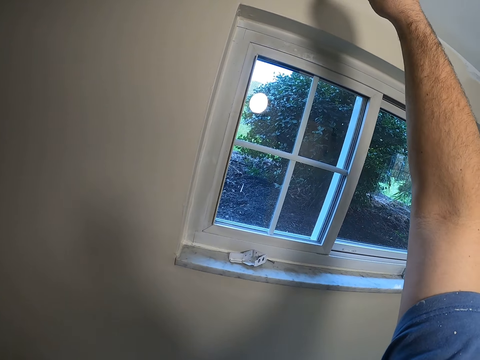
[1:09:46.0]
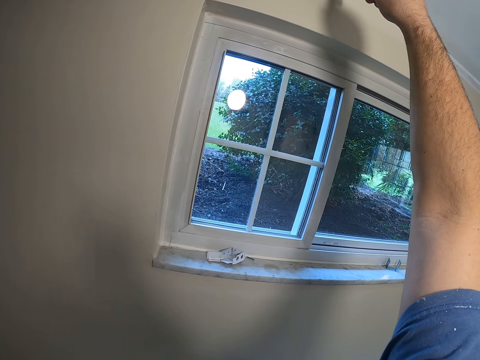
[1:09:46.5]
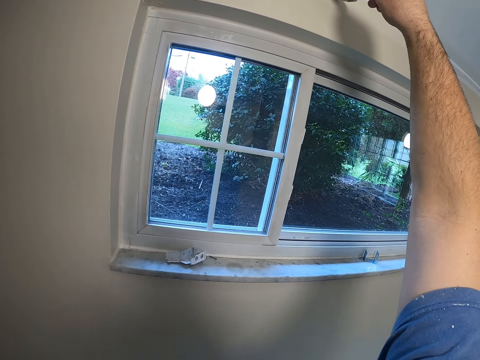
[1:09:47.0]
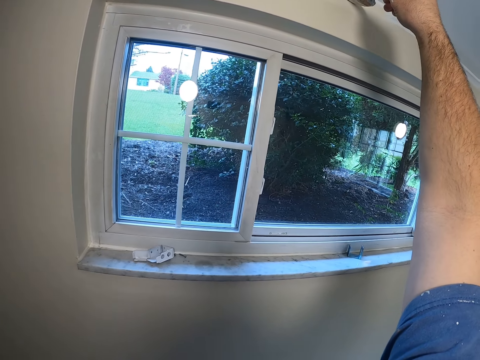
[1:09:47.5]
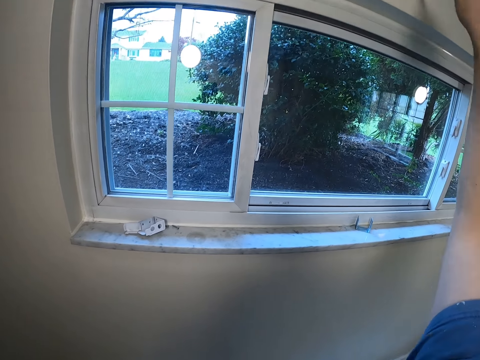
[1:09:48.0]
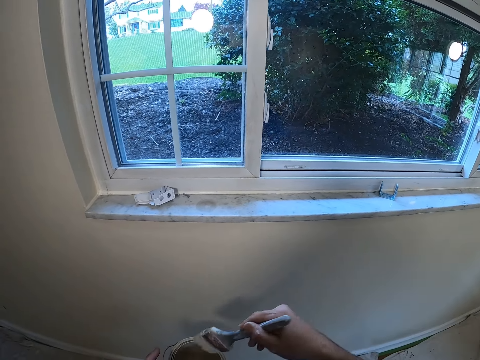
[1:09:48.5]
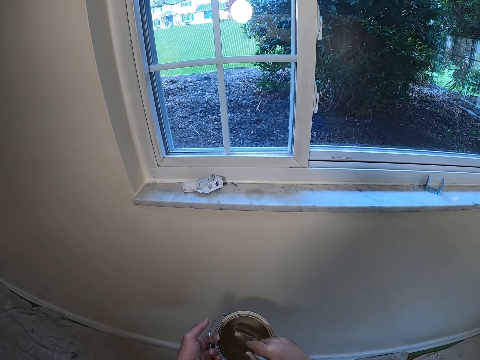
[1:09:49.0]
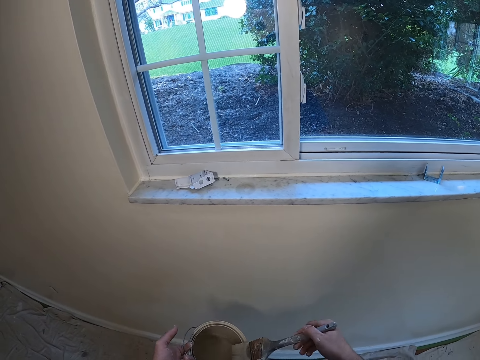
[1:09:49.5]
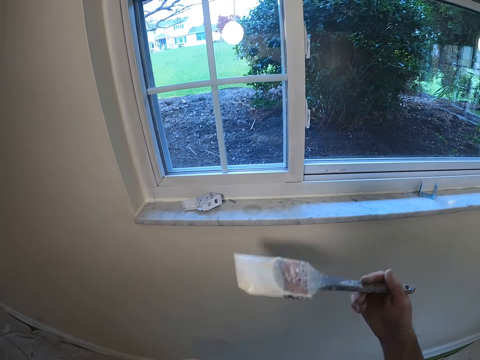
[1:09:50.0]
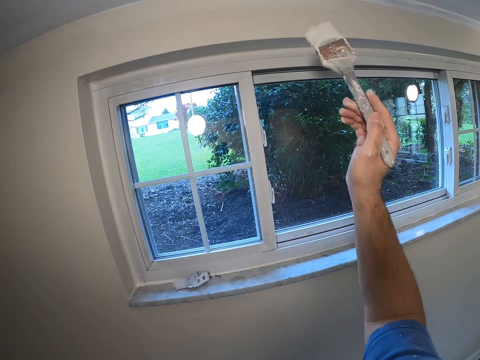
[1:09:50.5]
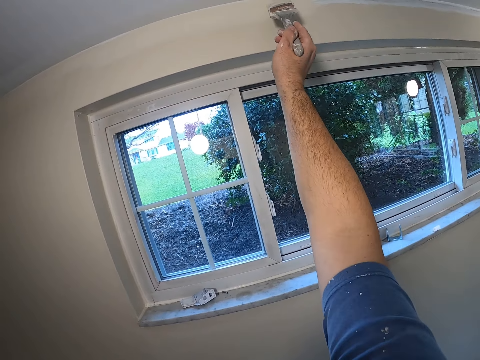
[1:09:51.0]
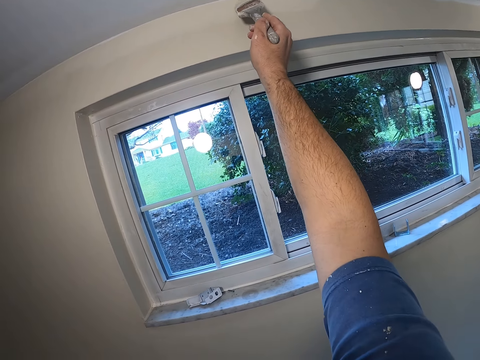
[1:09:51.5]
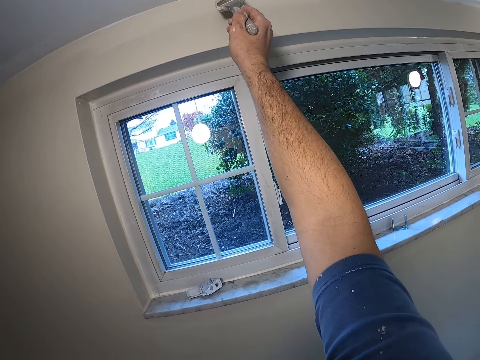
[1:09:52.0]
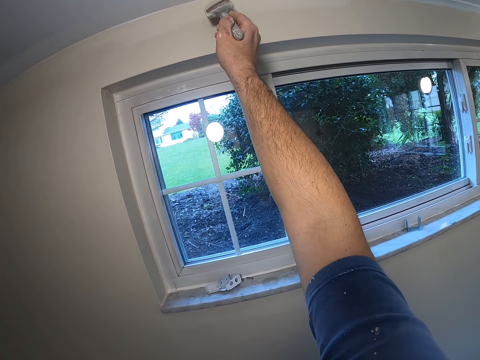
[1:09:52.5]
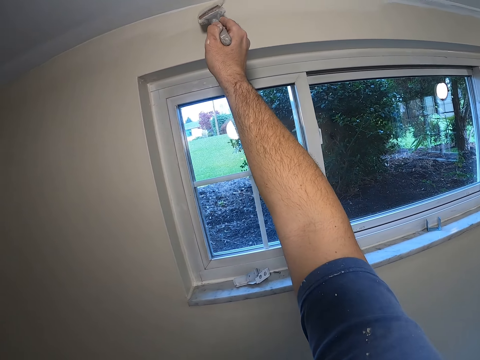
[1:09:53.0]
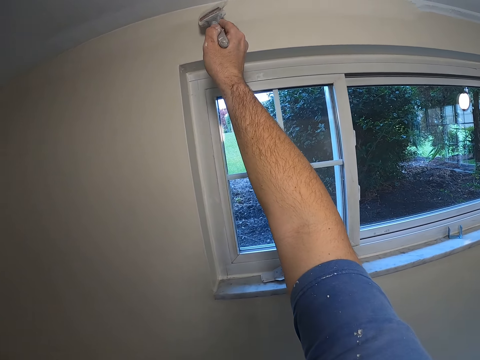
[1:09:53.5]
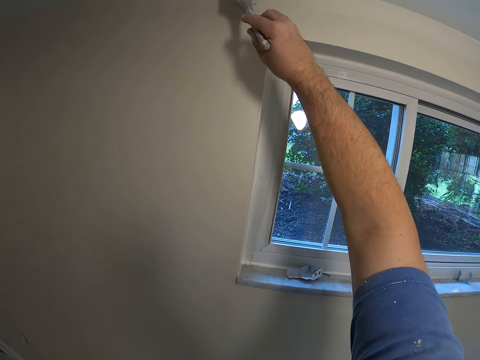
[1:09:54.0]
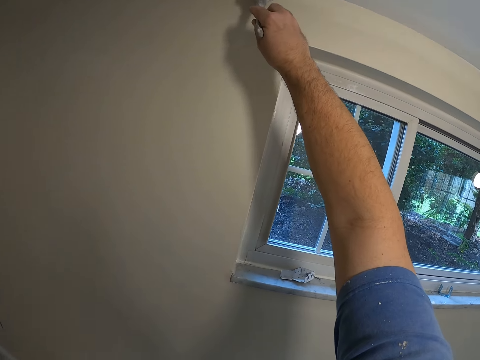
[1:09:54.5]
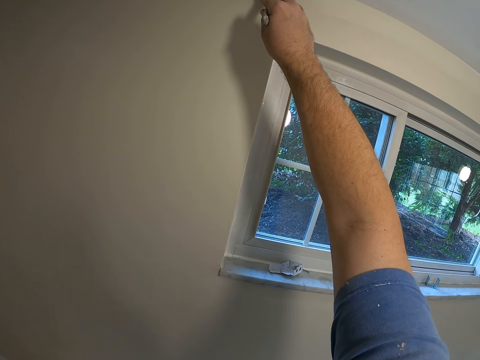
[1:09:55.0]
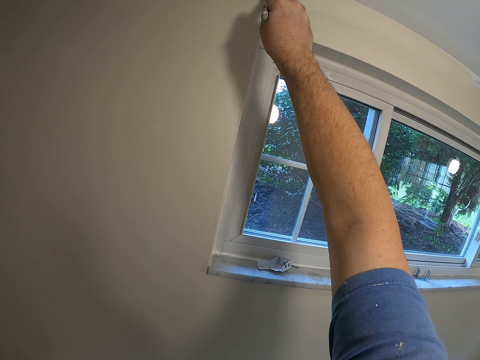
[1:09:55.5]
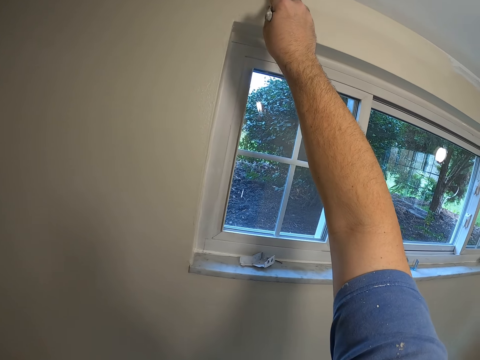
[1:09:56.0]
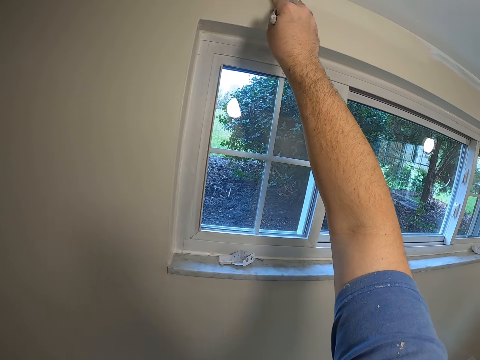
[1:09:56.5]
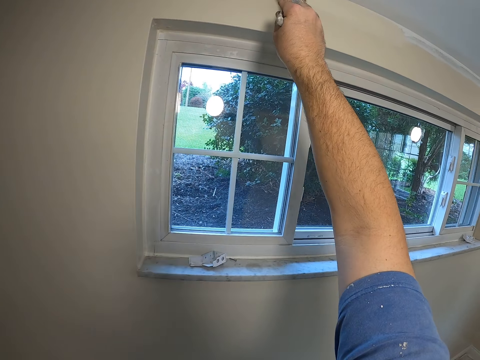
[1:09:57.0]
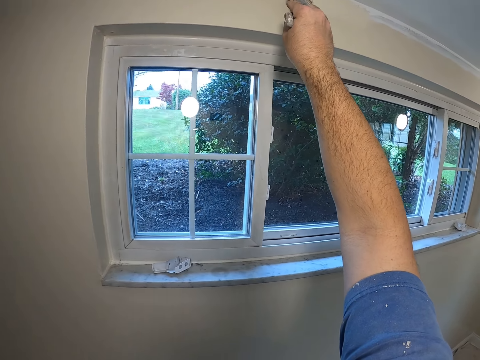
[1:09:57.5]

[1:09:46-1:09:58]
The camera wearer takes some paint from the paint can with the paint brush. They paint the wall with the paint brush.

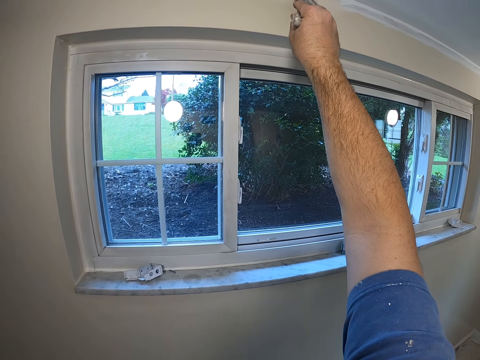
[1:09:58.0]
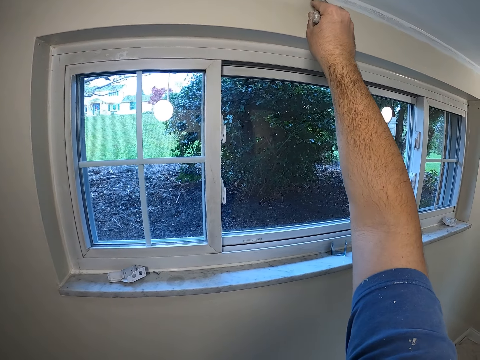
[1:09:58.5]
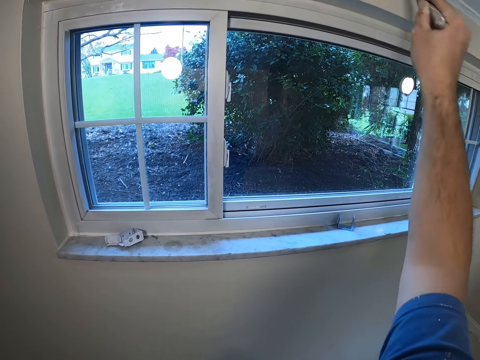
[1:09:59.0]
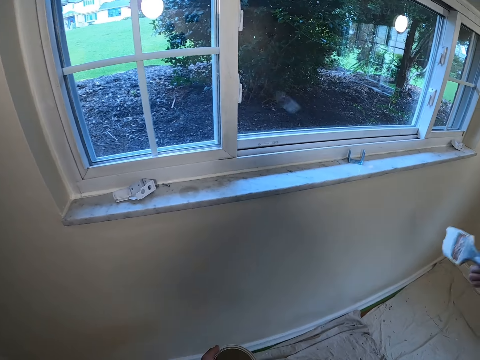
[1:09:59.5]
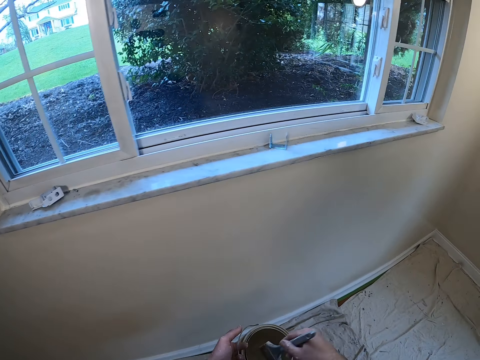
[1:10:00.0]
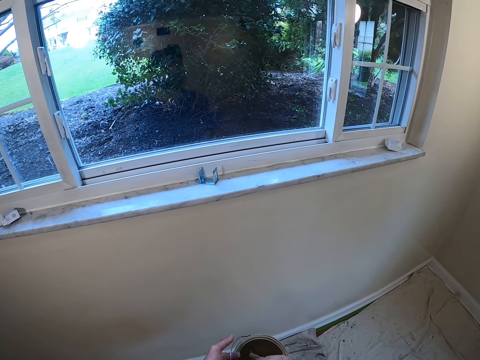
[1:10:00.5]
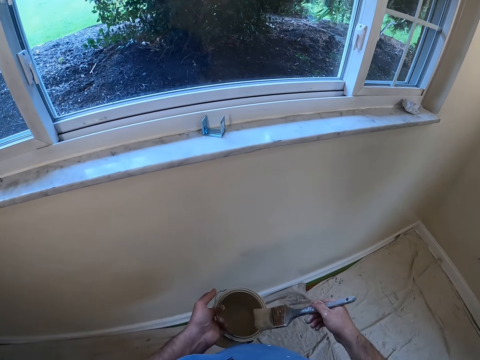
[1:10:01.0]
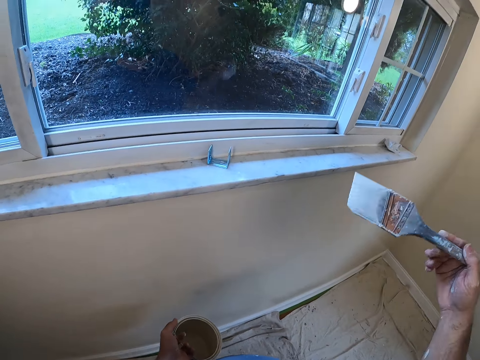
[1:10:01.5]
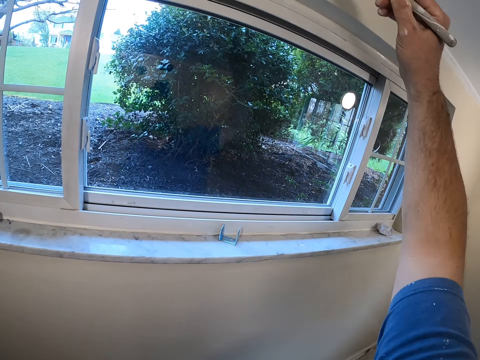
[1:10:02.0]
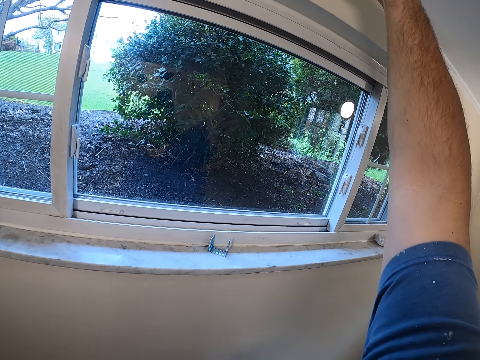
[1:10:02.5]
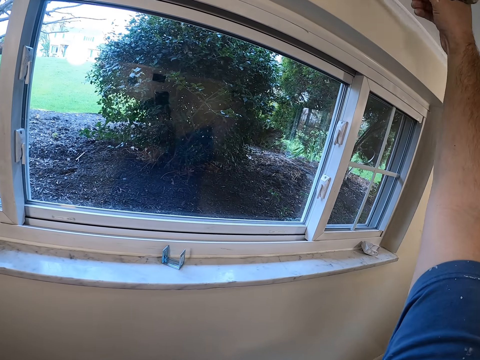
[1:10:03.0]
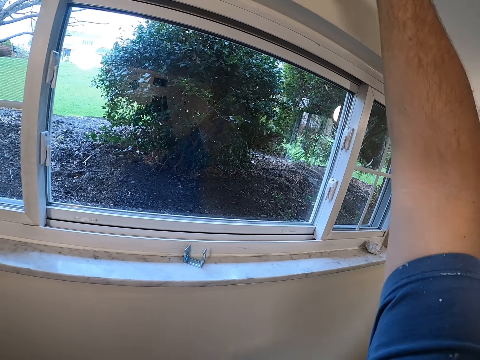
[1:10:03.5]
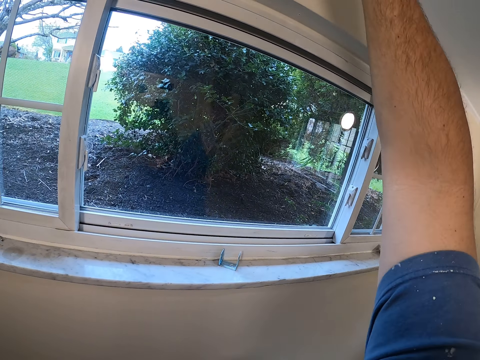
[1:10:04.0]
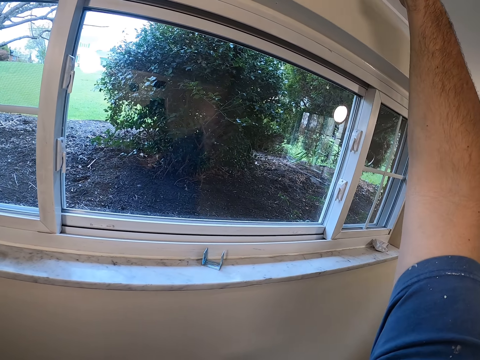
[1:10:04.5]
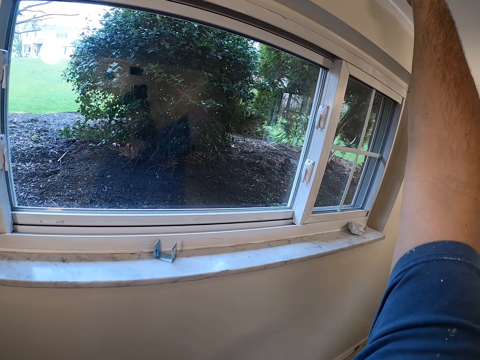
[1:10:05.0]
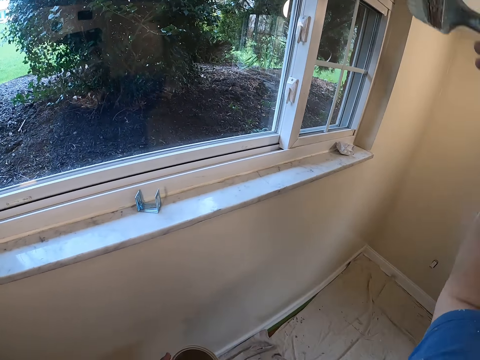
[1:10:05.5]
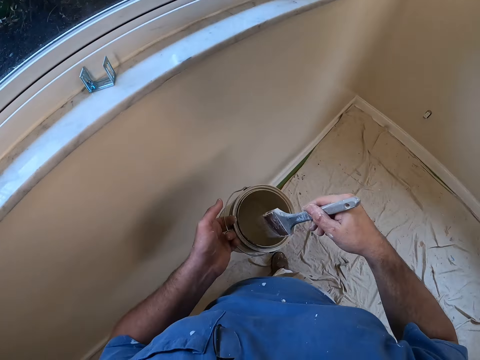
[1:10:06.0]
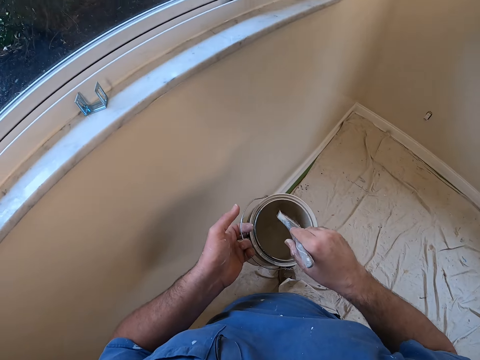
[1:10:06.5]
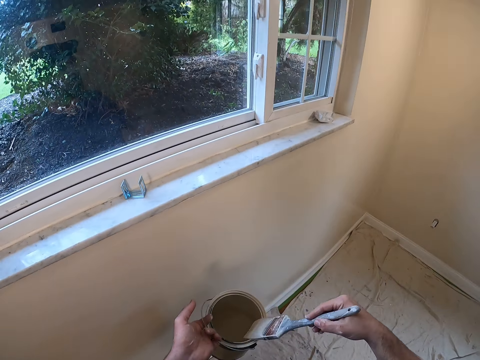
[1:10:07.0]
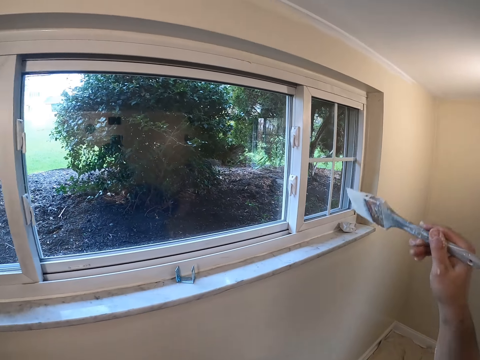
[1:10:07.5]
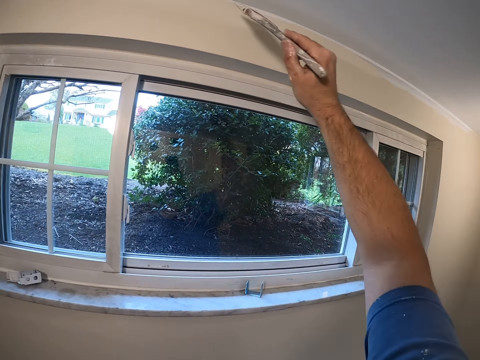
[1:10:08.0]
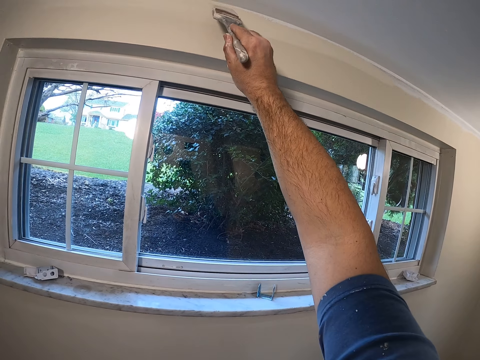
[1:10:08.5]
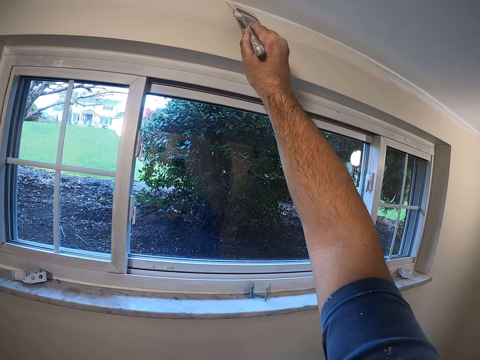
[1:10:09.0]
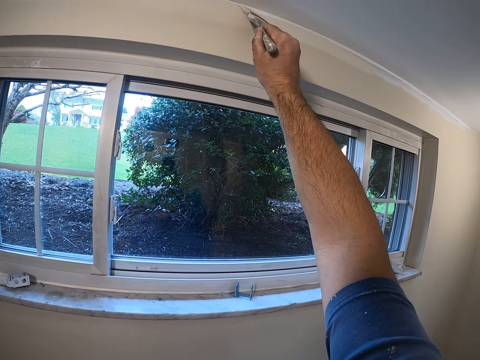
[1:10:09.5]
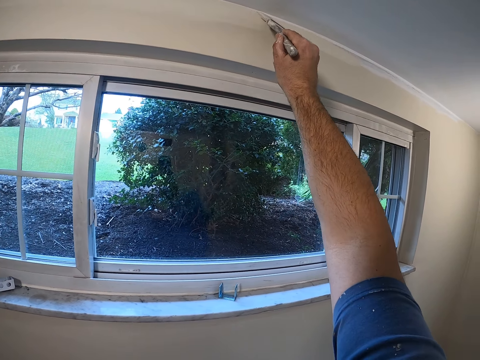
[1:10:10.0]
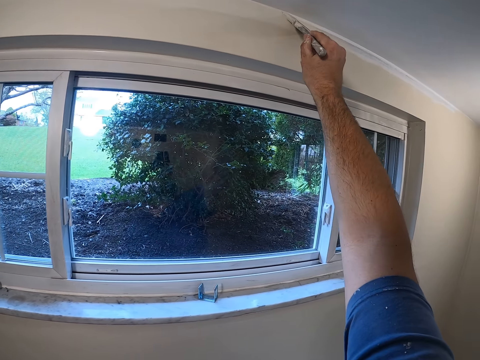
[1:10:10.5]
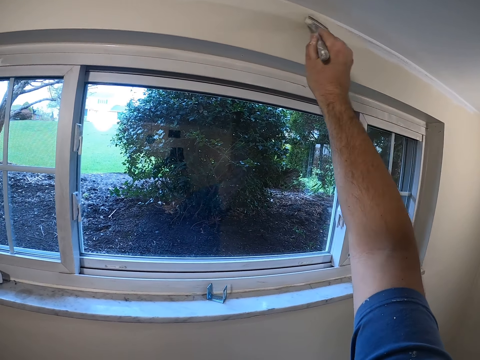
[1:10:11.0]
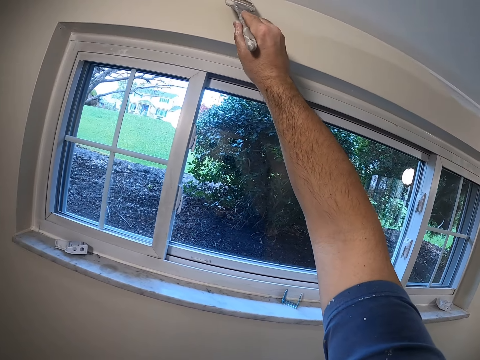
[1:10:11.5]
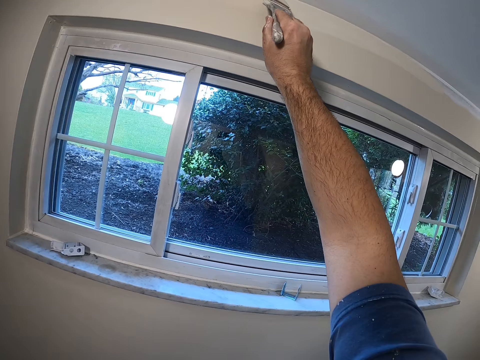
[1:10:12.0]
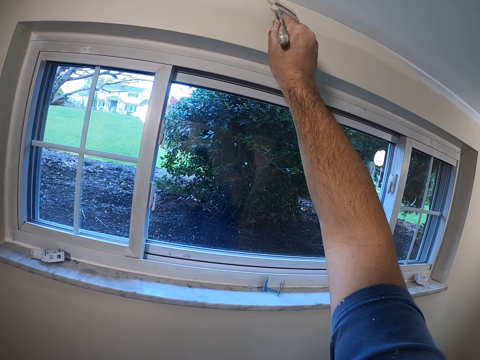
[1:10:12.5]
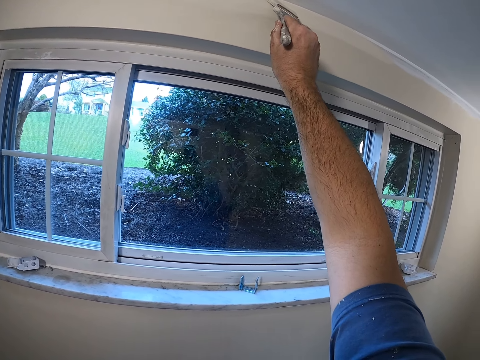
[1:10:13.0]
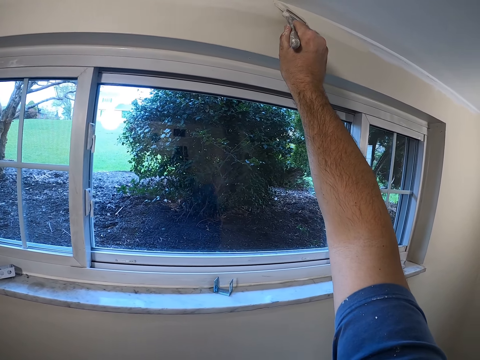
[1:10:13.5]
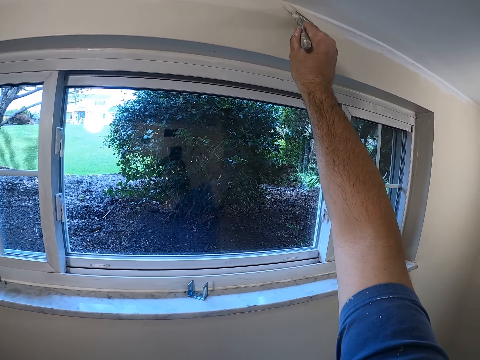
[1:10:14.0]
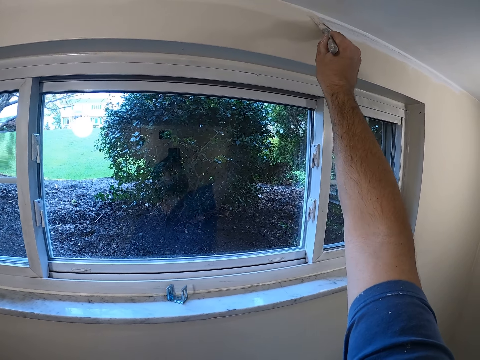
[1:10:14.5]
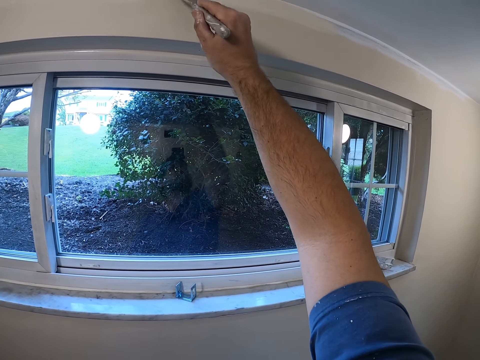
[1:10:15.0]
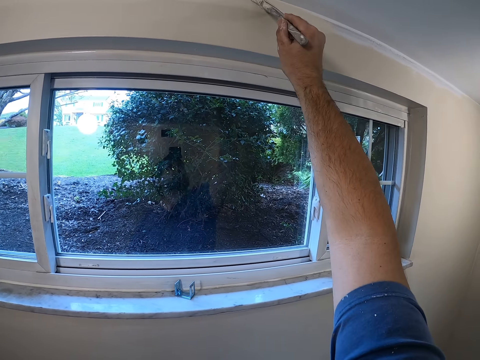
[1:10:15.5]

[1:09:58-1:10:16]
The camera wearer takes some paint from the paint can with the paint brush. They paint the wall with the paint brush. They take some paint from the paint can with the paint brush and paint the wall with the paint brush.
